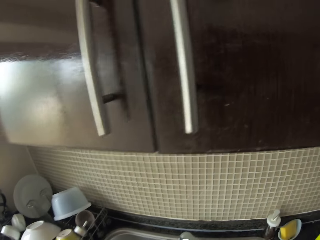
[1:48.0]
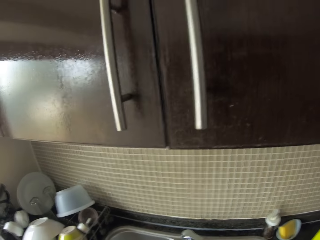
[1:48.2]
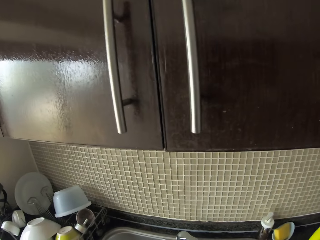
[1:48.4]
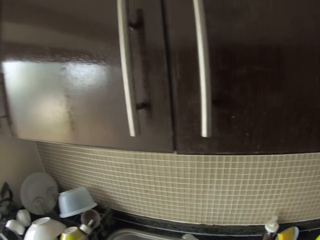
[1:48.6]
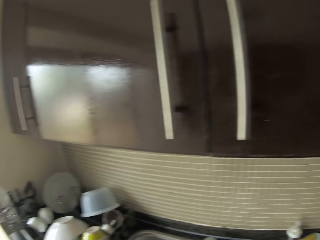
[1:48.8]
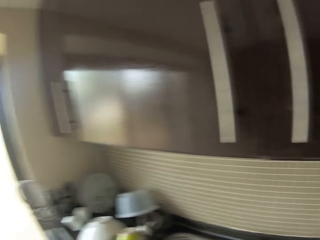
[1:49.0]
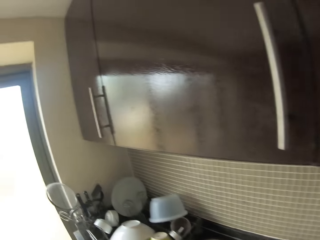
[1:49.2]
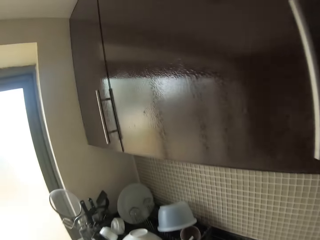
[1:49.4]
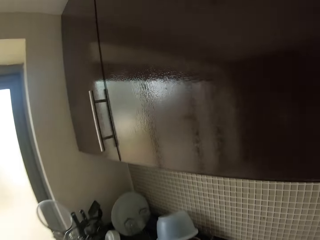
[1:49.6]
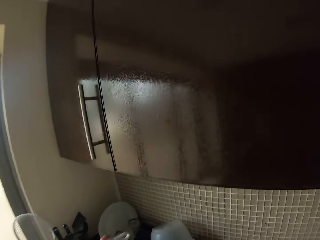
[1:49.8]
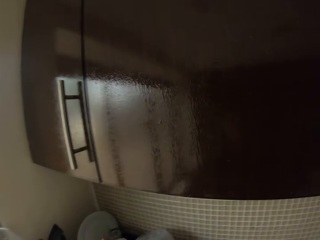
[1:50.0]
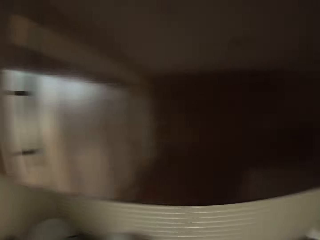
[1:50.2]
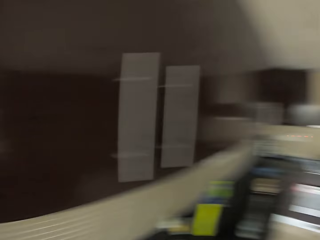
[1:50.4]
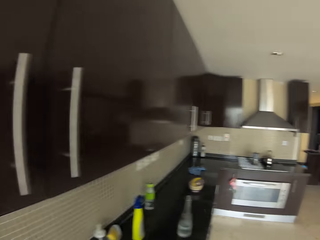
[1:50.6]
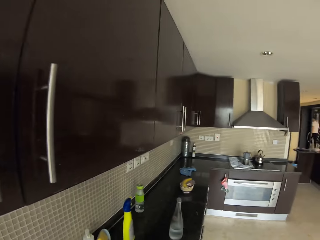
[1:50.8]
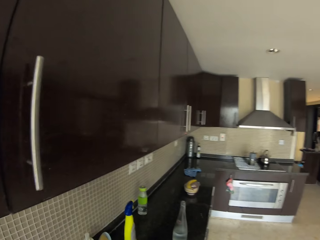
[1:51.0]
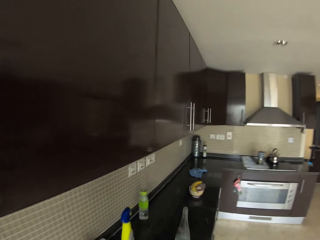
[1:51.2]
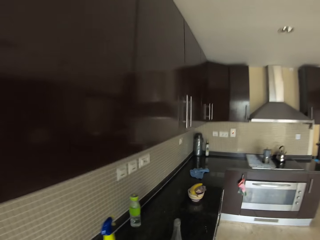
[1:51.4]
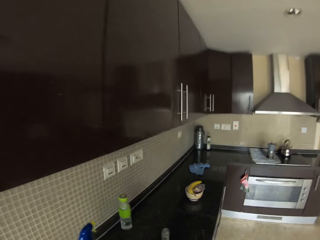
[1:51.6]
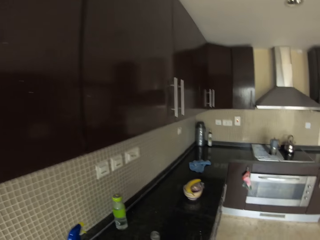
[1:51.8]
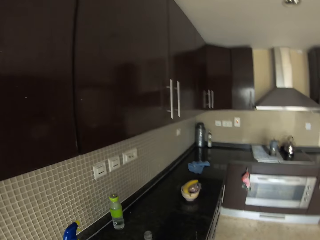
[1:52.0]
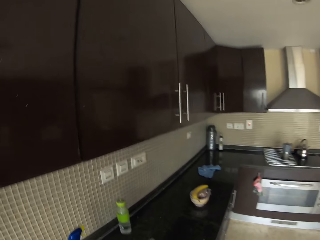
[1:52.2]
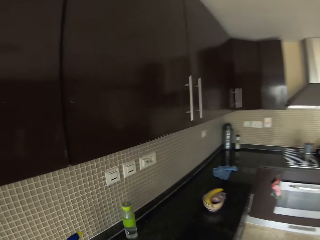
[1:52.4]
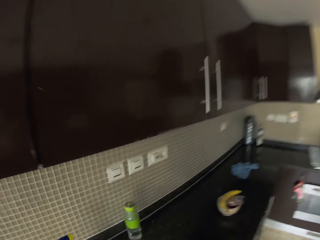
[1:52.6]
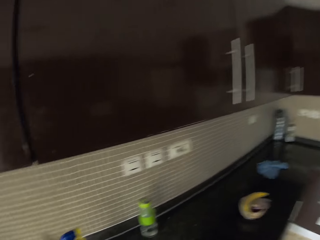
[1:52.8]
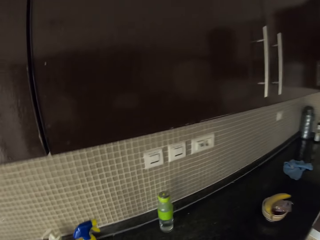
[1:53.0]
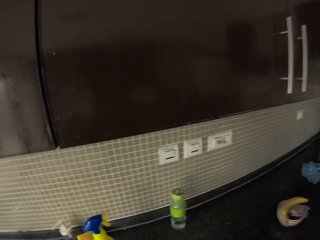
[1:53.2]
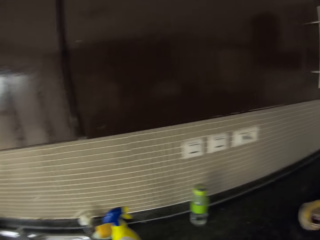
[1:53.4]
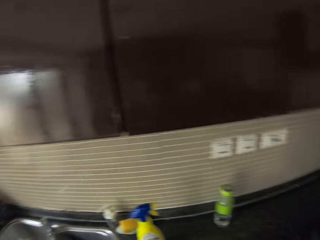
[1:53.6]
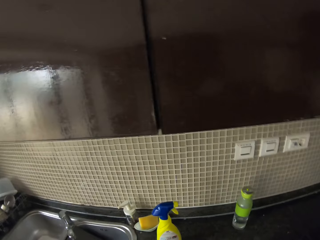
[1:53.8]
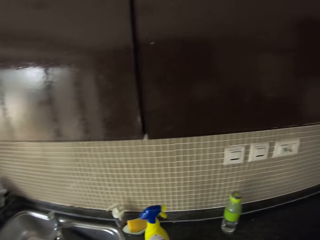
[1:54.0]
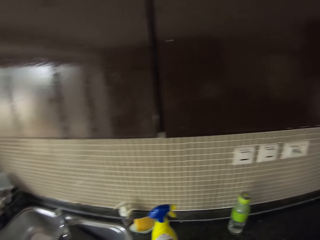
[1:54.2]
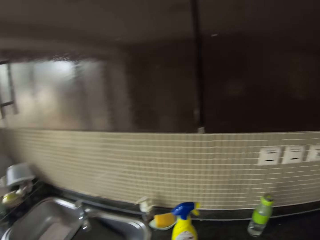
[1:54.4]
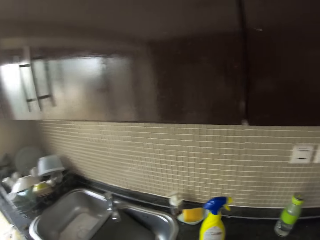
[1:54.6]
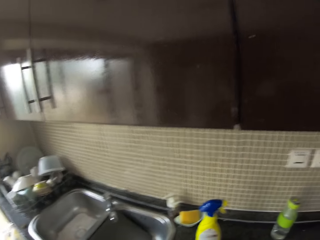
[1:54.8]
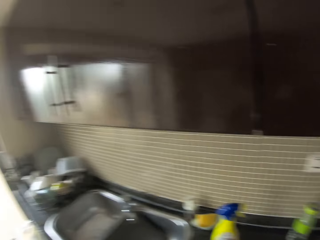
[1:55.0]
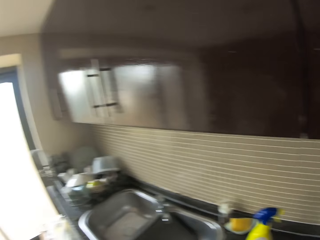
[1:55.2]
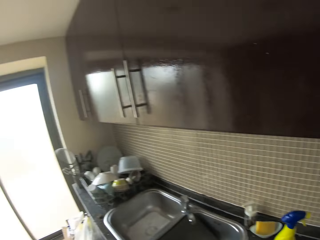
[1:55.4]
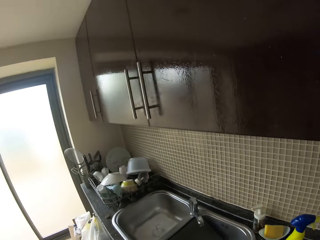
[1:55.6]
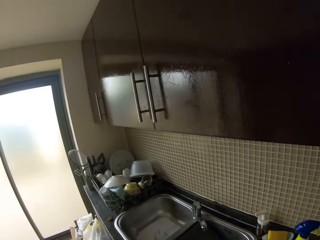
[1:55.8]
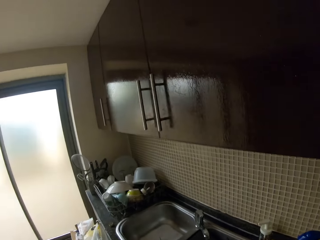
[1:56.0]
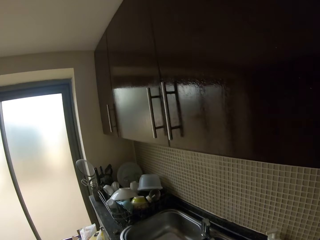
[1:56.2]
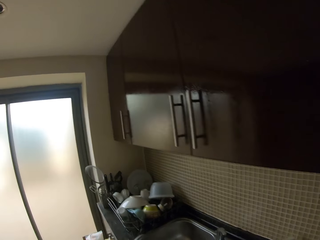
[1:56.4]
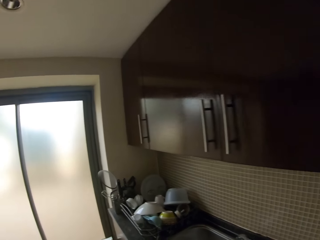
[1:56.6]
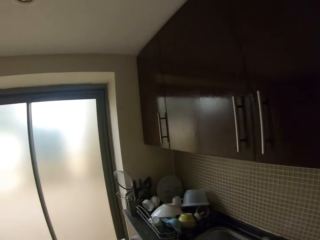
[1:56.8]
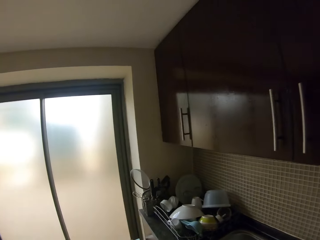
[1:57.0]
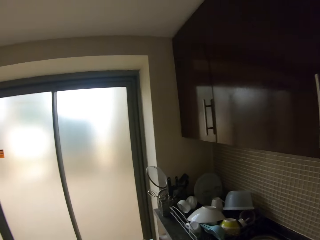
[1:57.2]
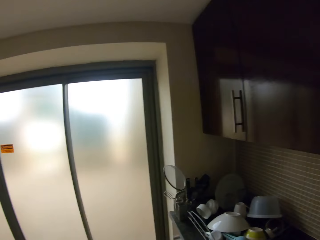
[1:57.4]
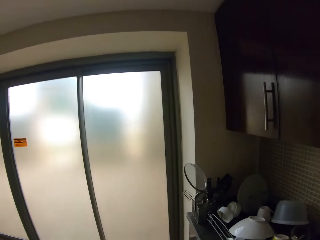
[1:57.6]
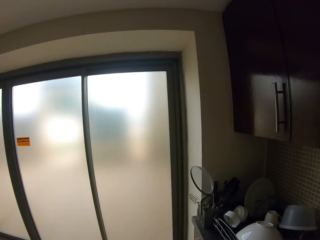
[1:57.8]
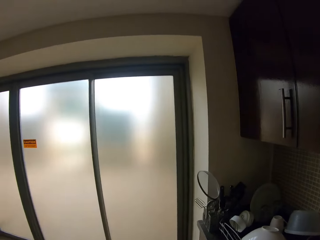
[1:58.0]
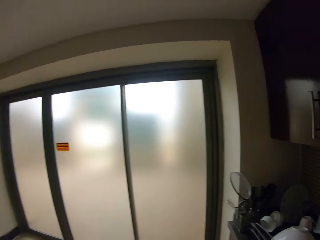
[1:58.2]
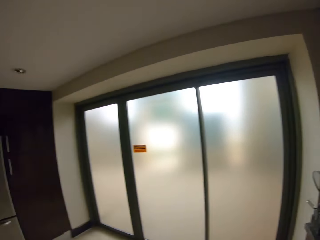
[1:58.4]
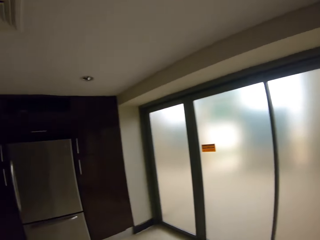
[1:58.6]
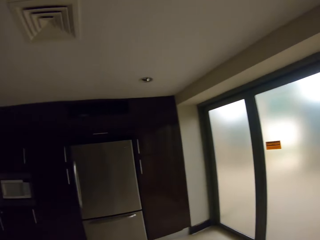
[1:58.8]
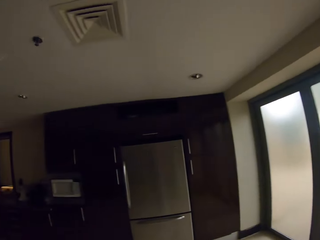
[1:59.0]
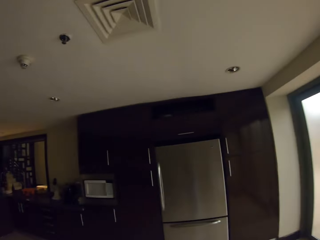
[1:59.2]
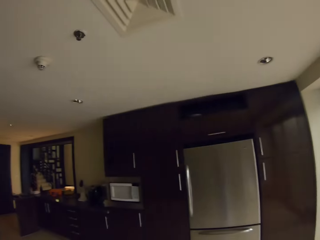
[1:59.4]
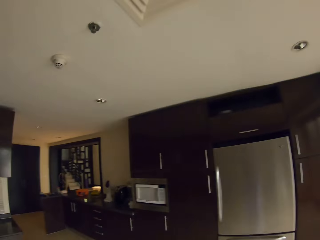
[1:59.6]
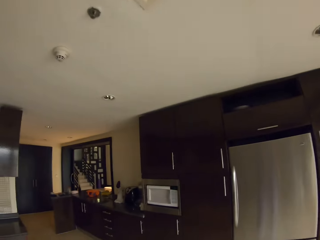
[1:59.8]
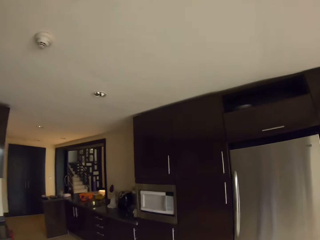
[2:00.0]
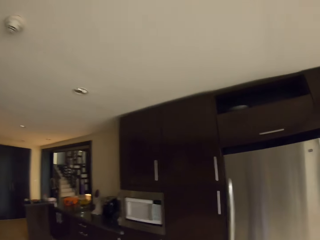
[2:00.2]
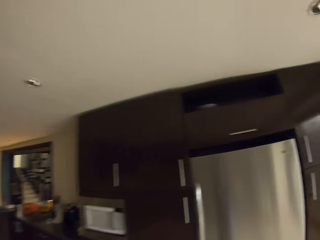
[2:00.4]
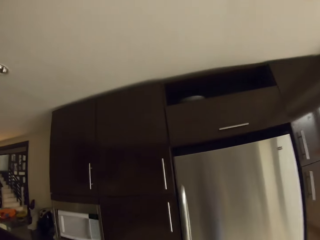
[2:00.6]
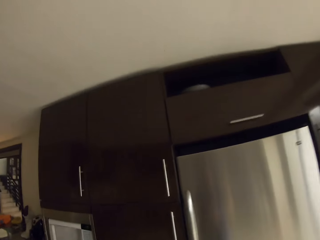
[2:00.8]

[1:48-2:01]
The camera wearer moves to her right. She stares at the counter. She moves towards the fridge. She walks on the floor.

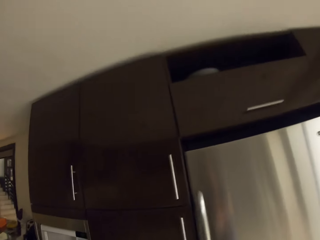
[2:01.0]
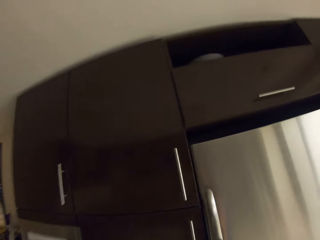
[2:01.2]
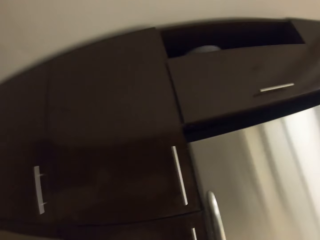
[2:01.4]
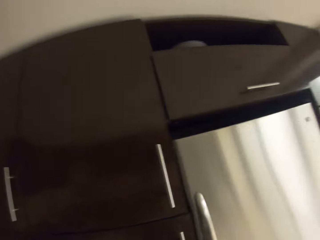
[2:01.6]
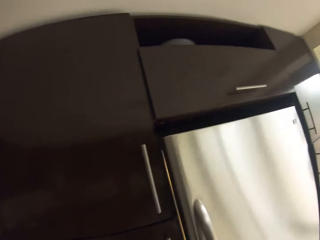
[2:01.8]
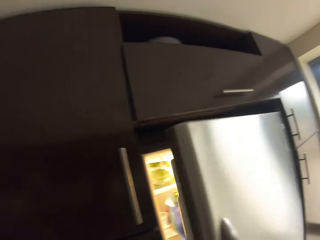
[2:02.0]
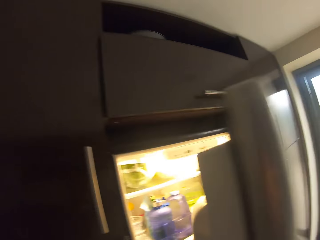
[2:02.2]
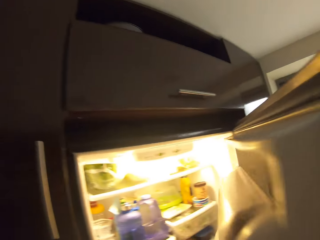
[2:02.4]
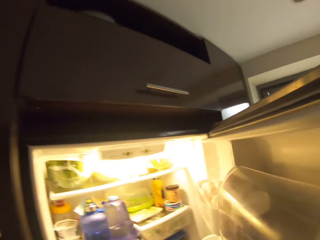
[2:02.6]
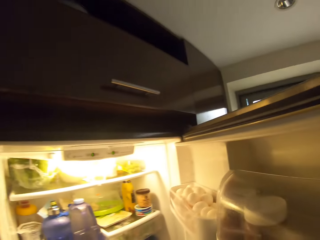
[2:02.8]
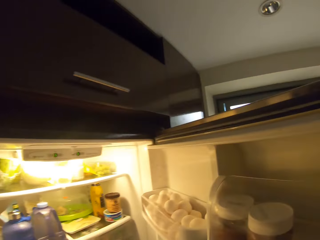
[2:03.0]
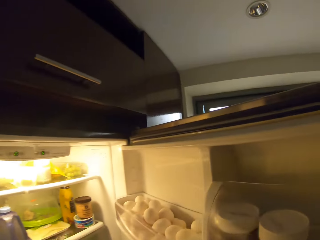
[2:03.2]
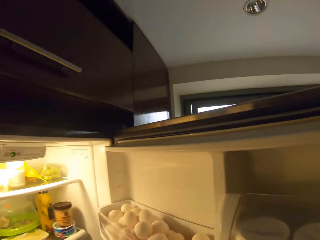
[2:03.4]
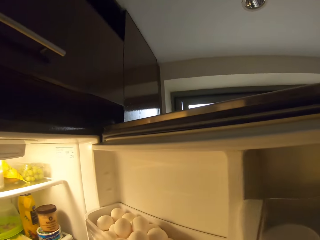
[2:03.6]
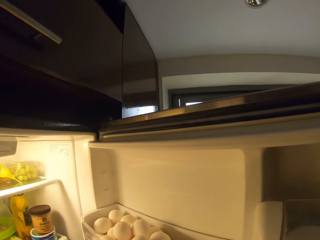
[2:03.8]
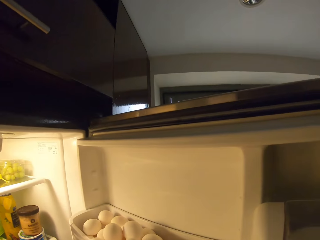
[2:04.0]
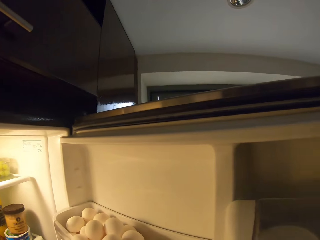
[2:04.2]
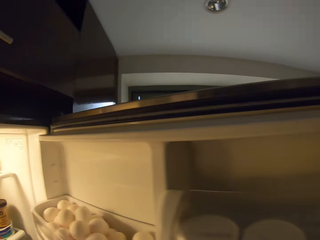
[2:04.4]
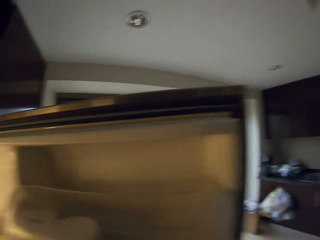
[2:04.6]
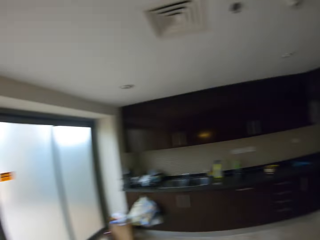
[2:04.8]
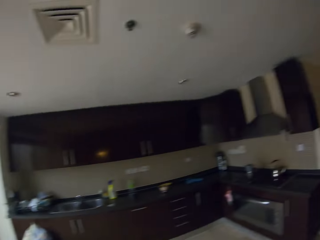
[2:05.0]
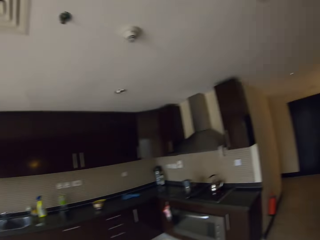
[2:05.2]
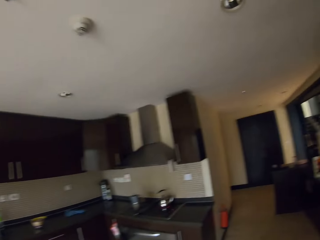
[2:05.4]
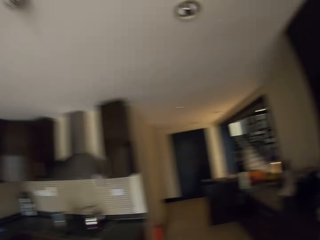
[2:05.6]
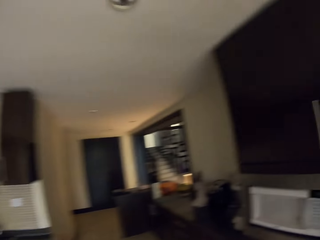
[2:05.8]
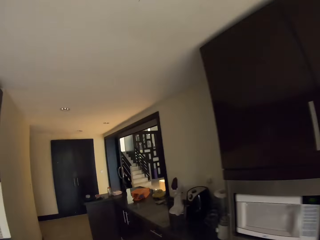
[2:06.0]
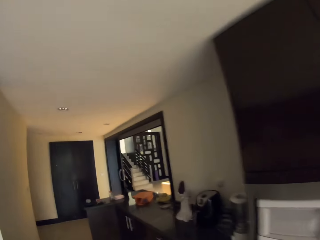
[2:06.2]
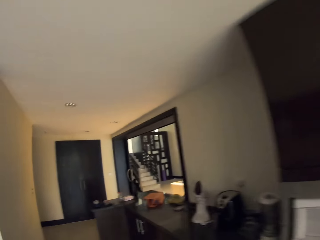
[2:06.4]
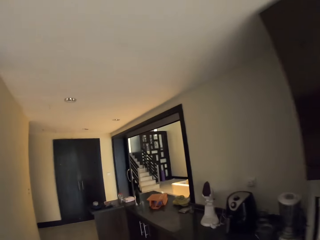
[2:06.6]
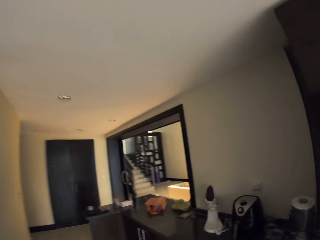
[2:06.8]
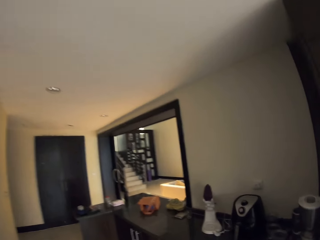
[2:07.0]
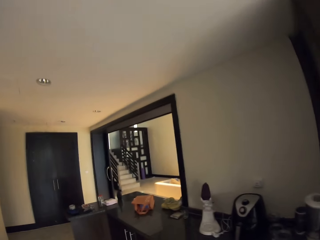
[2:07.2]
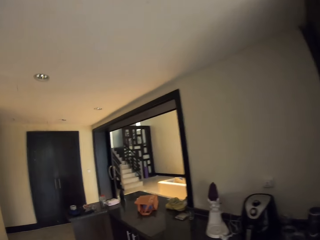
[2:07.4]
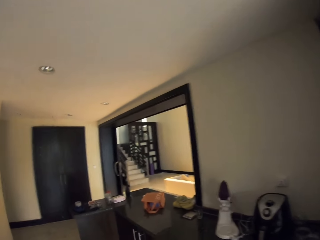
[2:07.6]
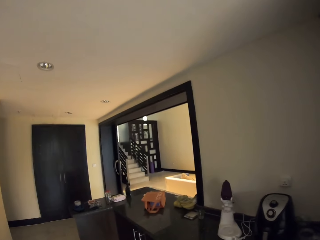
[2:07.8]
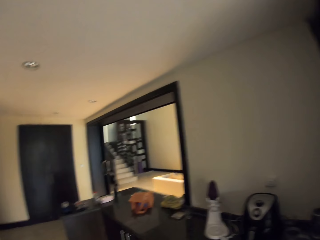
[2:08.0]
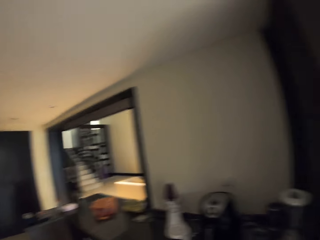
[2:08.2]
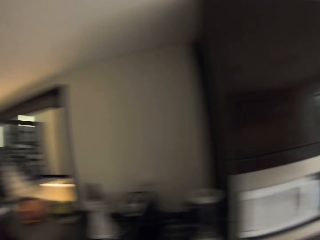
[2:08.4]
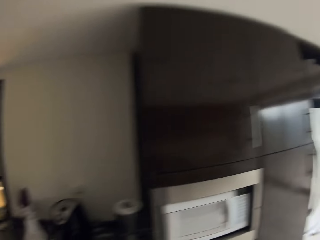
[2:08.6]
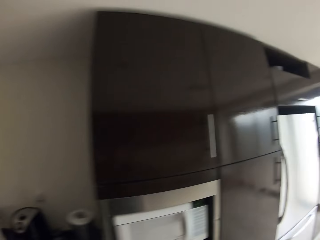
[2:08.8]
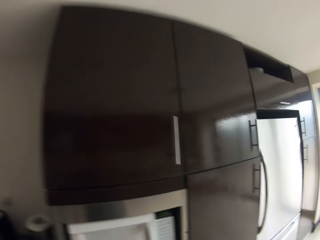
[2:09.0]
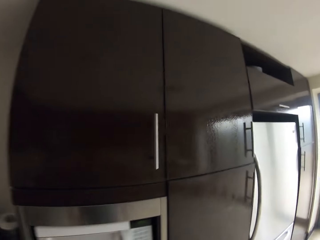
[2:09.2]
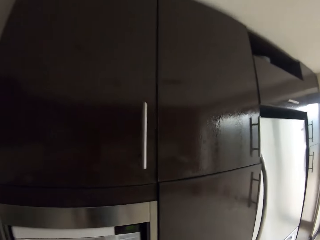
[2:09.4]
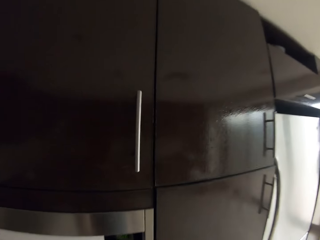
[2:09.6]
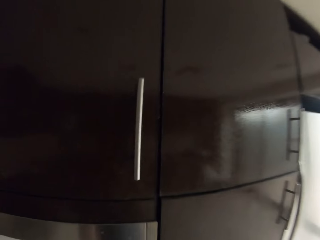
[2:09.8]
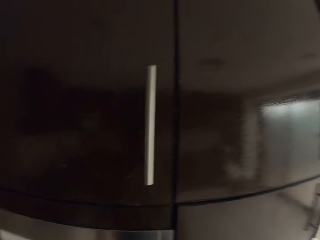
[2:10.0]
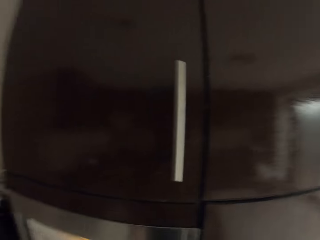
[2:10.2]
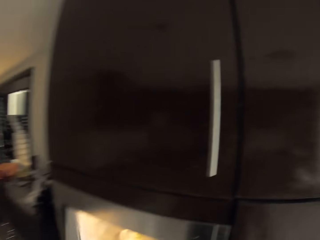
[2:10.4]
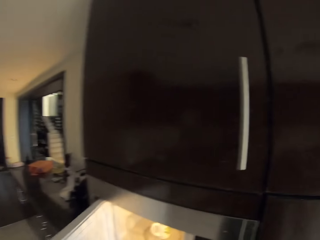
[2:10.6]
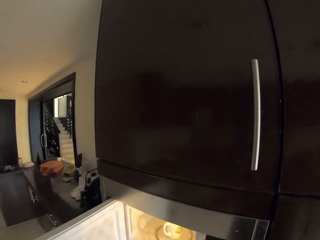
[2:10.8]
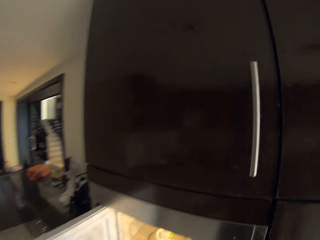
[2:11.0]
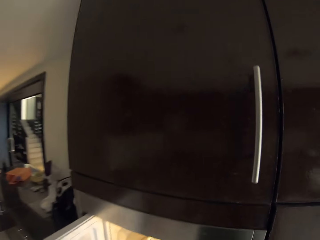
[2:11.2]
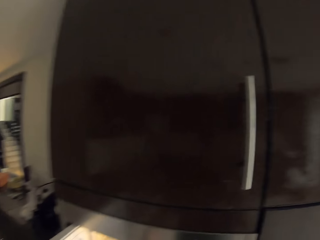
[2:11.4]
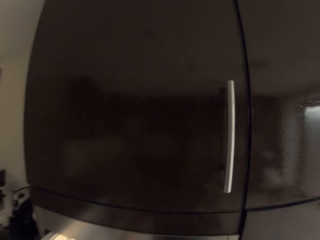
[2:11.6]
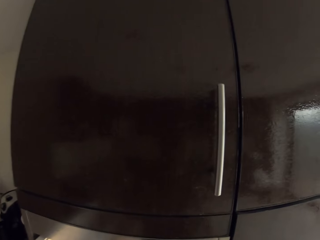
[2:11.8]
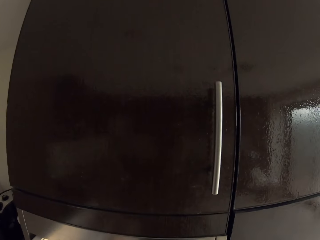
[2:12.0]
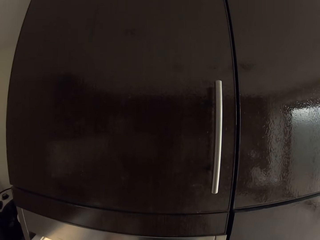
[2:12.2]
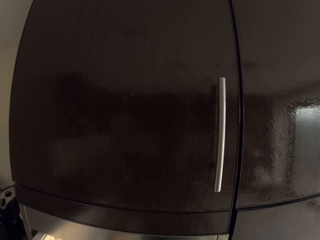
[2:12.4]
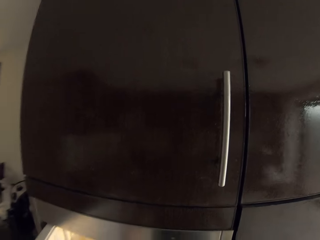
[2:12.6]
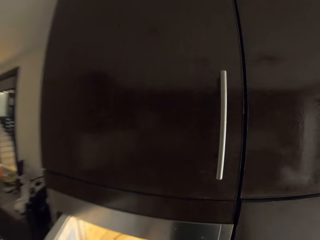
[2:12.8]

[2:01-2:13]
The camera wearer opens the fridge. He stares at the inside of the fridge. He walks towards the microwave. He stares at the air fryer. He moves to his right. He opens the microwave. He stares at the cabinet. He opens the kitchen cabinet.
